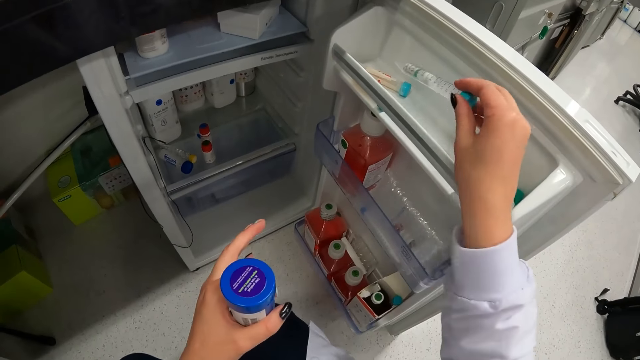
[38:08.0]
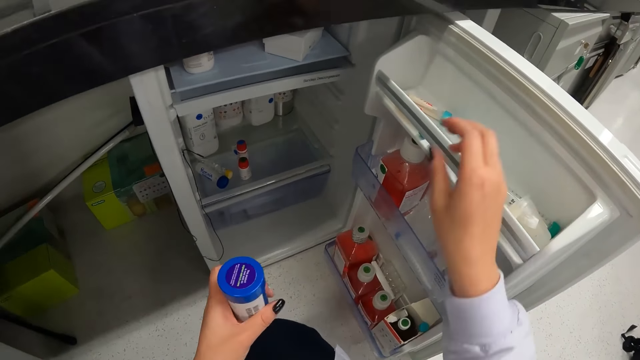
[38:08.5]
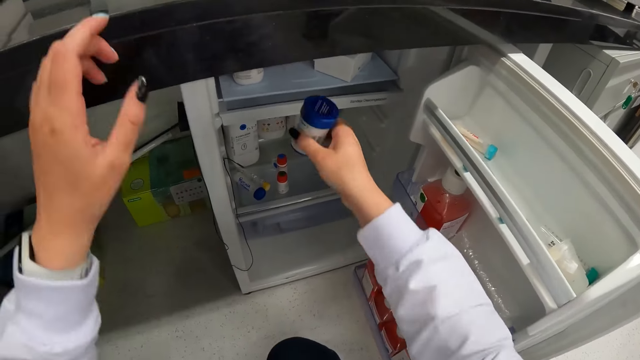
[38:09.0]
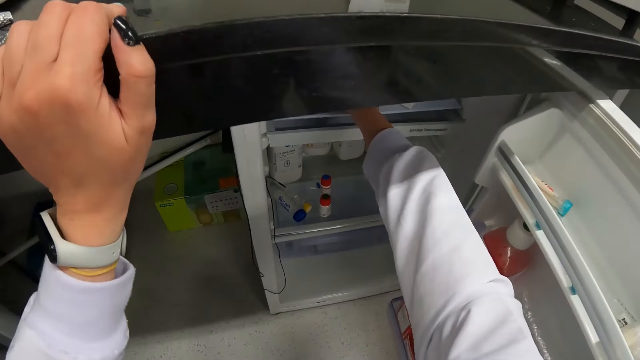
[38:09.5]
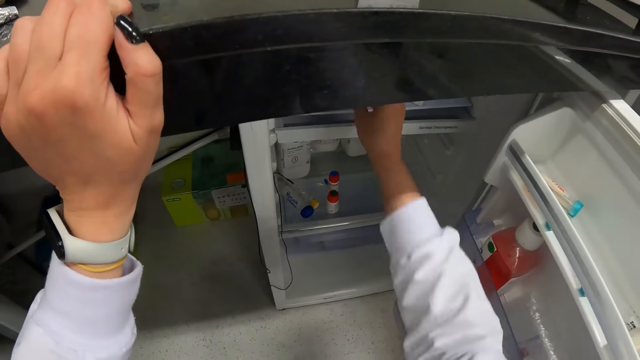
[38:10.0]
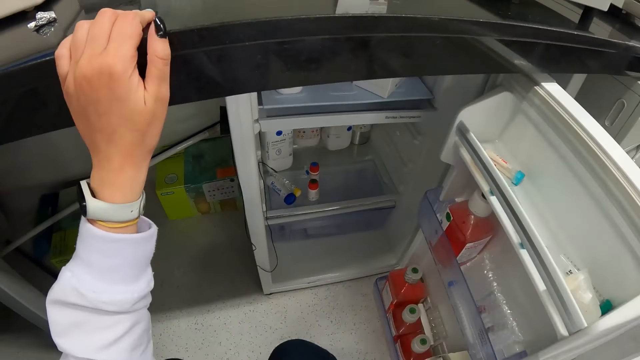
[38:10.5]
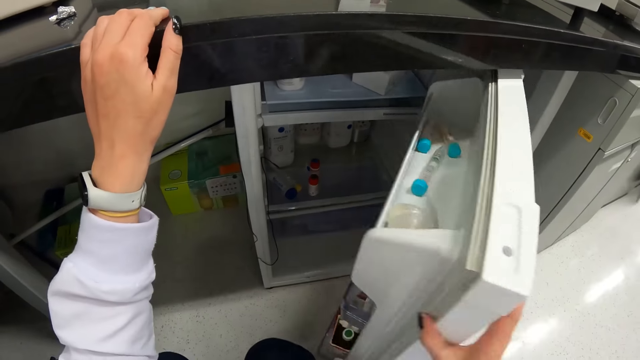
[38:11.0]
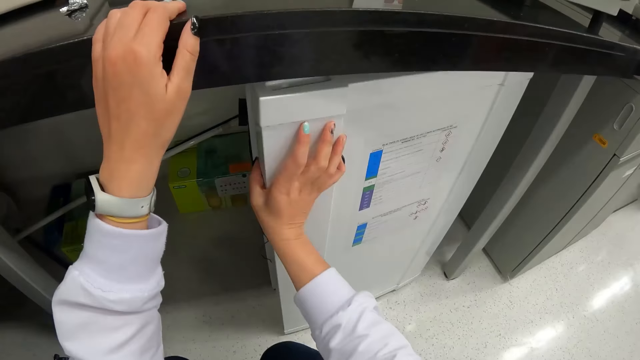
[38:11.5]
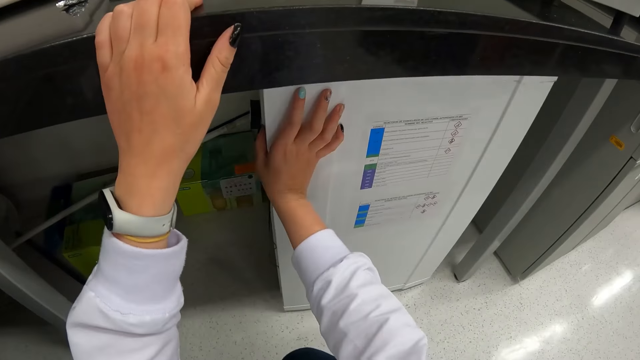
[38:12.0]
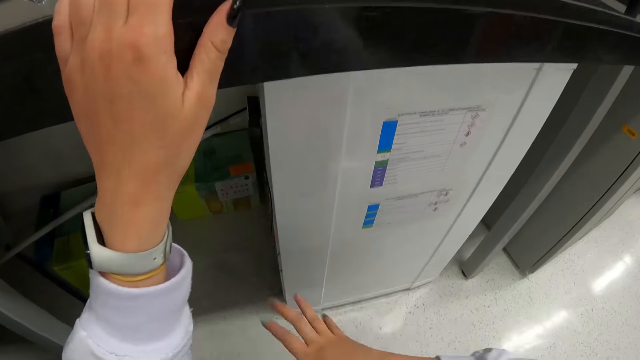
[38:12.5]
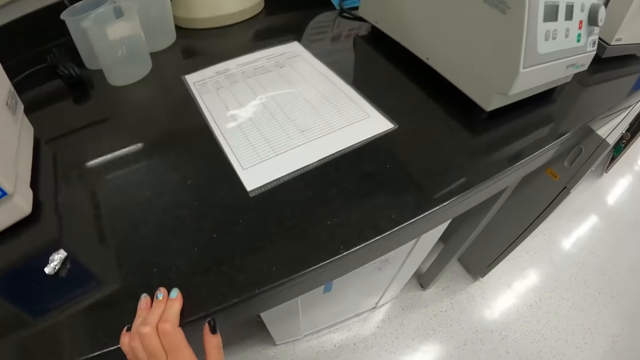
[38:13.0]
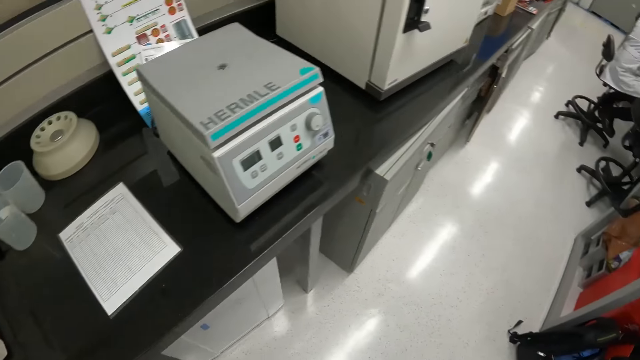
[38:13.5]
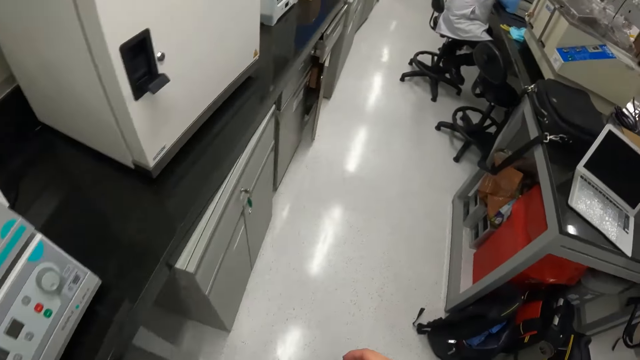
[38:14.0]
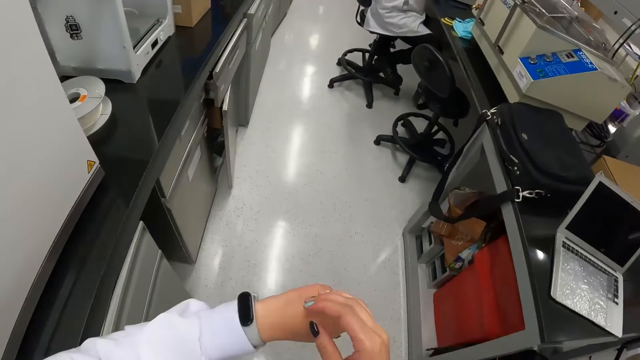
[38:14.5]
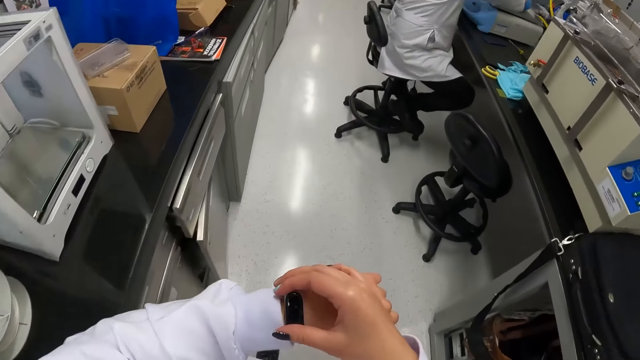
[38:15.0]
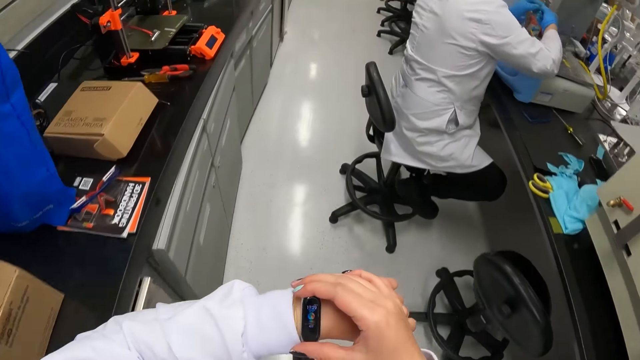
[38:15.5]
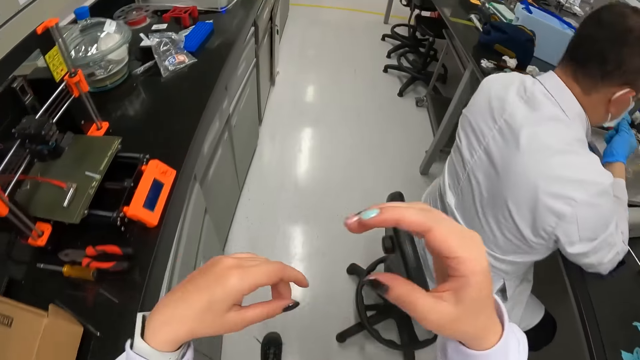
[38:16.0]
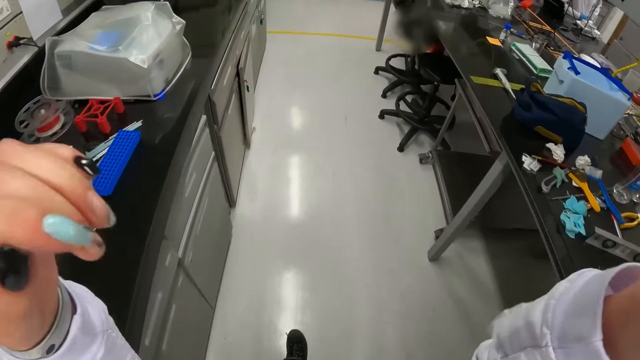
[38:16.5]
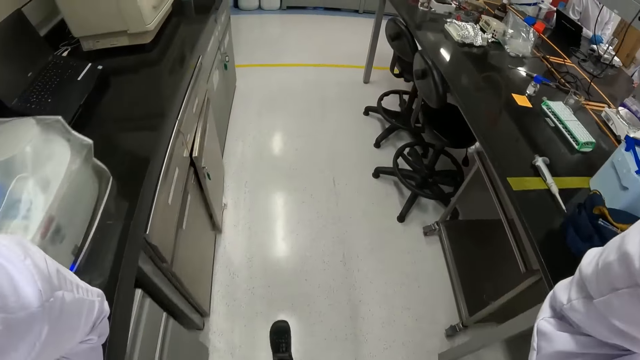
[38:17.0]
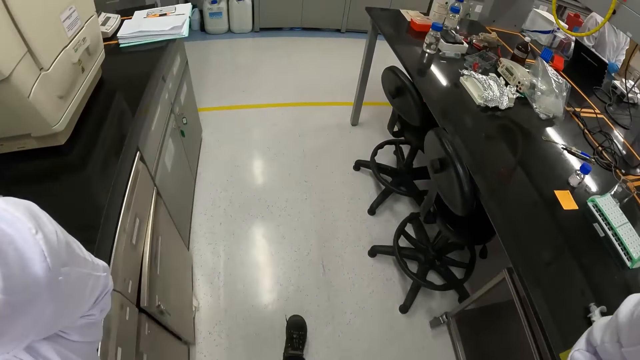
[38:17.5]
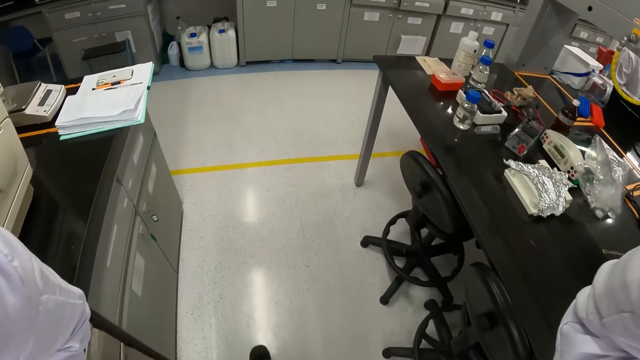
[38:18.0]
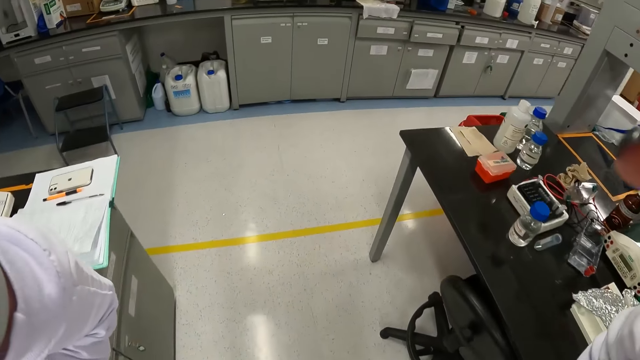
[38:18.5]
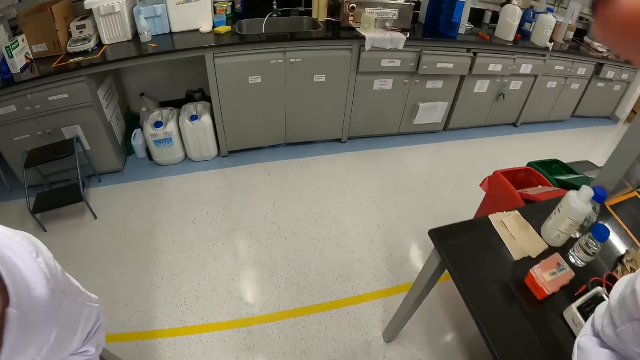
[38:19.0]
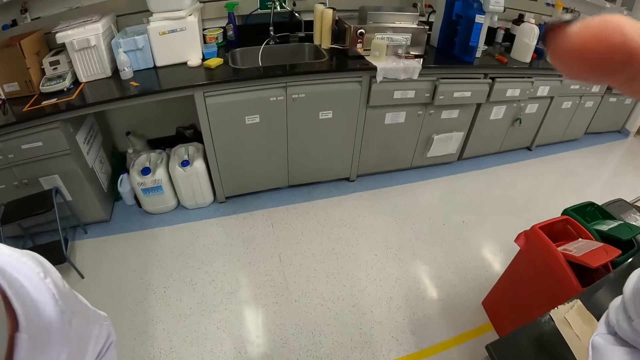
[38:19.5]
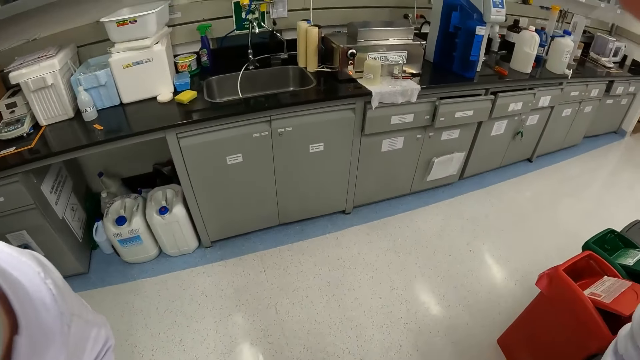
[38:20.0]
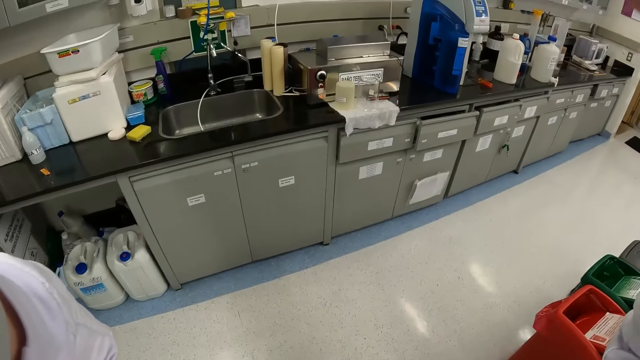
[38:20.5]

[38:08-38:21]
The camera wearer drops the centrifuge tube in the freezer with her right hand. She drops the sample container in the freezer with her right hand. She closes the freezer with her right hand. She stands up. She walks around the laboratory. She checks the wristwatch on her left hand. She touches the camera. She adjusts the camera on her head with her hands.
